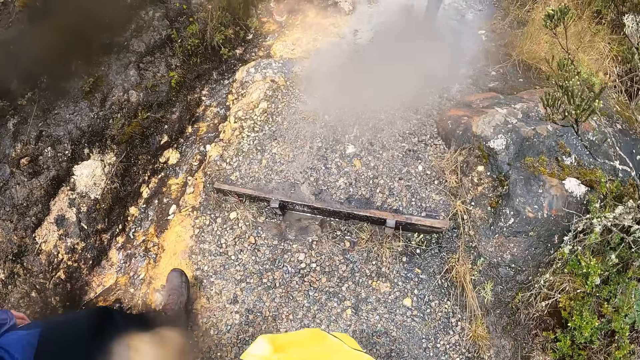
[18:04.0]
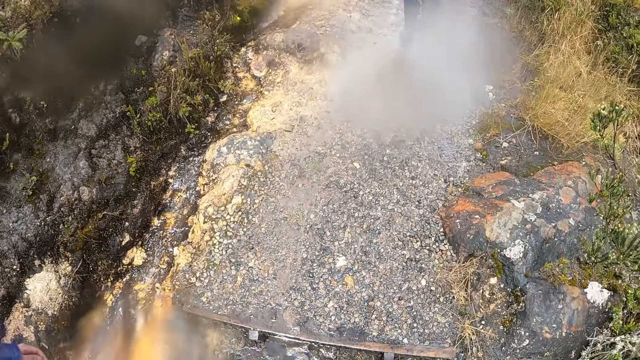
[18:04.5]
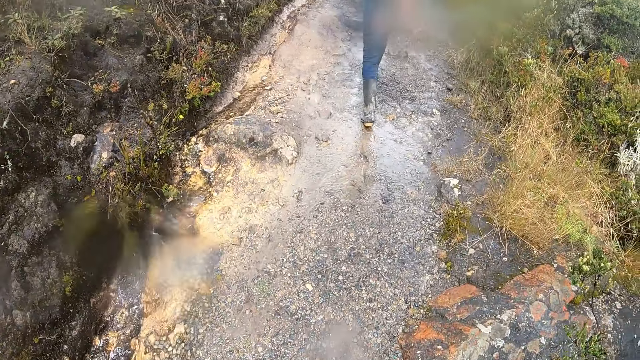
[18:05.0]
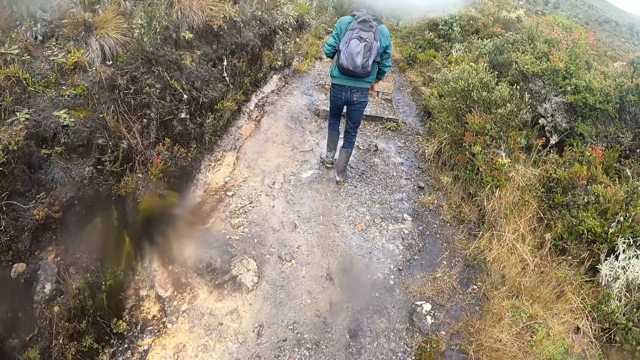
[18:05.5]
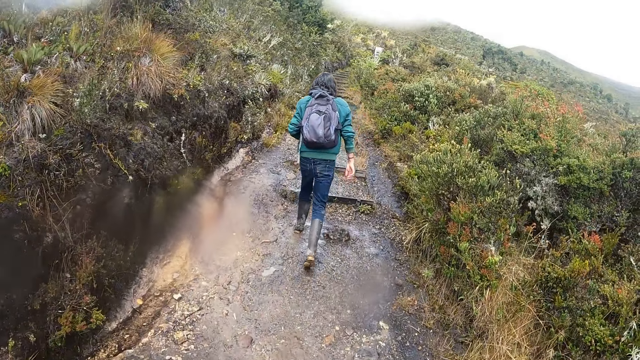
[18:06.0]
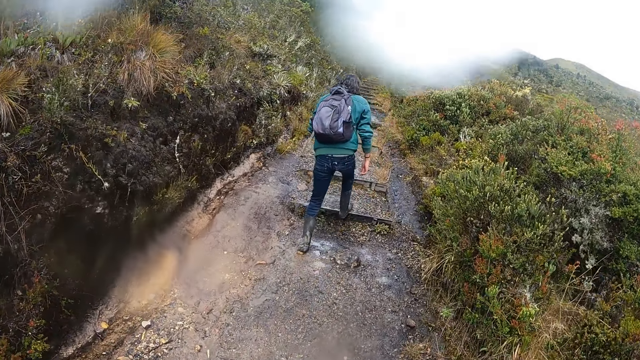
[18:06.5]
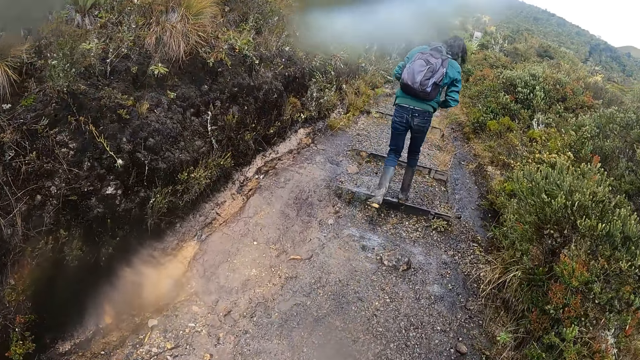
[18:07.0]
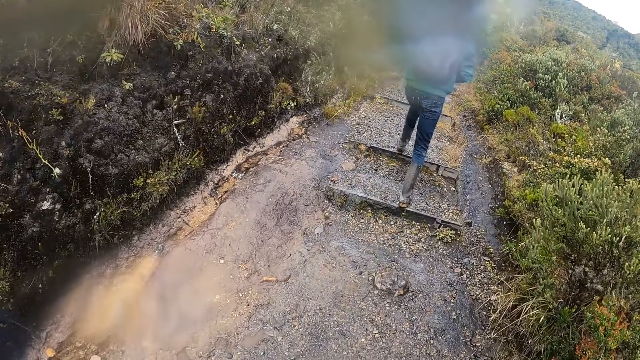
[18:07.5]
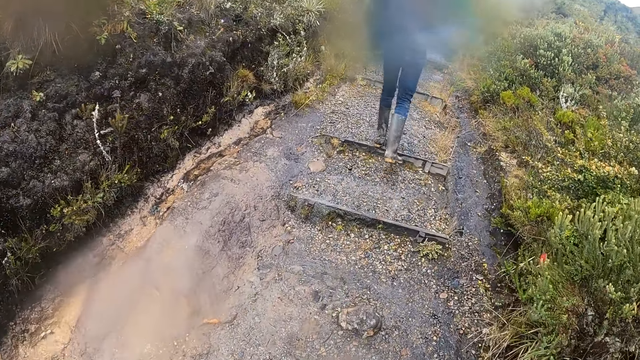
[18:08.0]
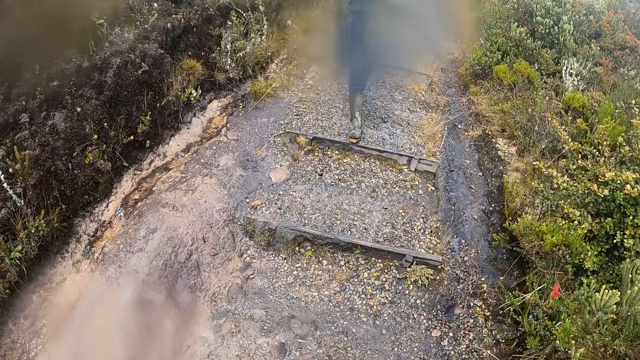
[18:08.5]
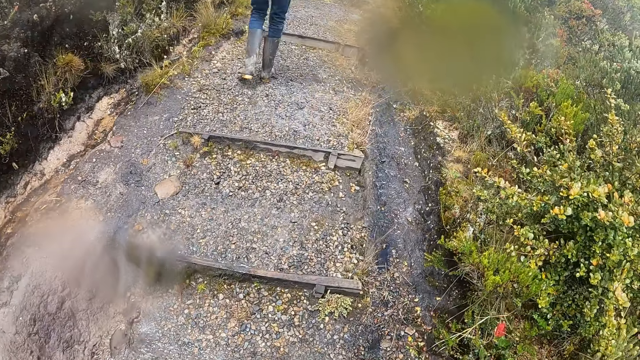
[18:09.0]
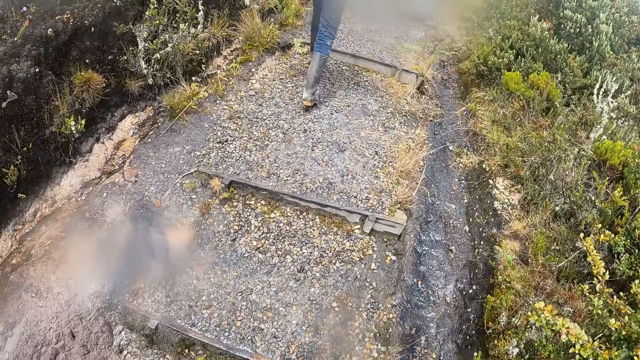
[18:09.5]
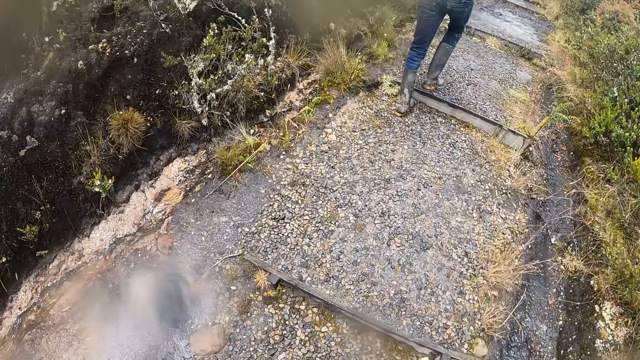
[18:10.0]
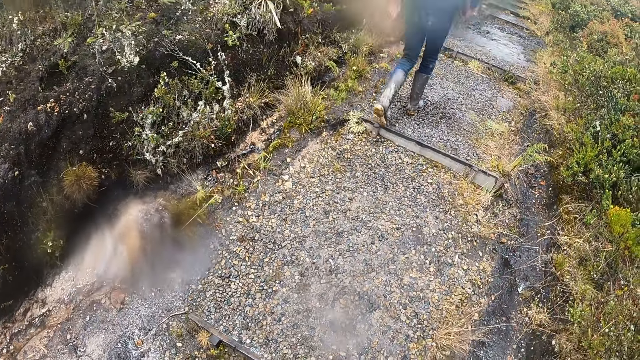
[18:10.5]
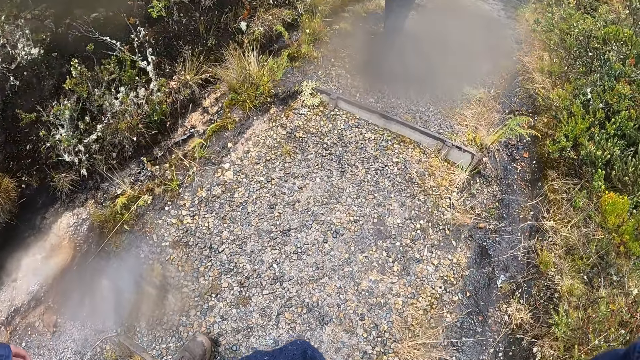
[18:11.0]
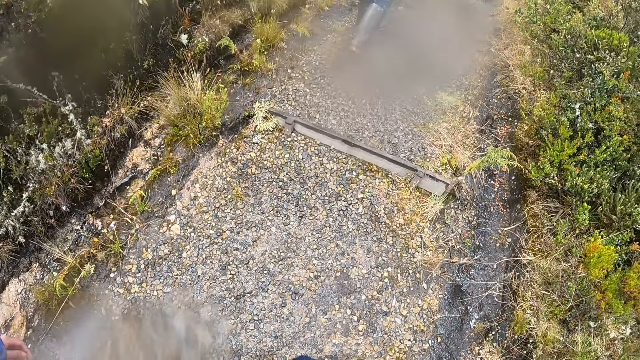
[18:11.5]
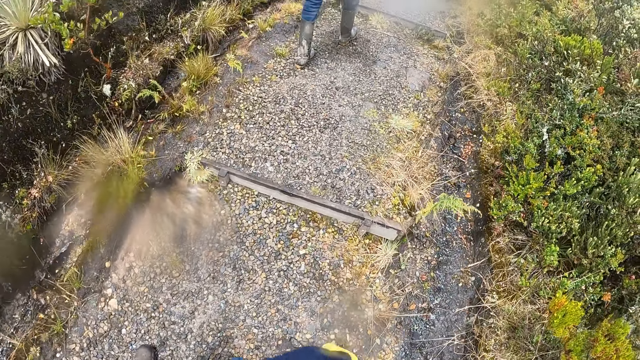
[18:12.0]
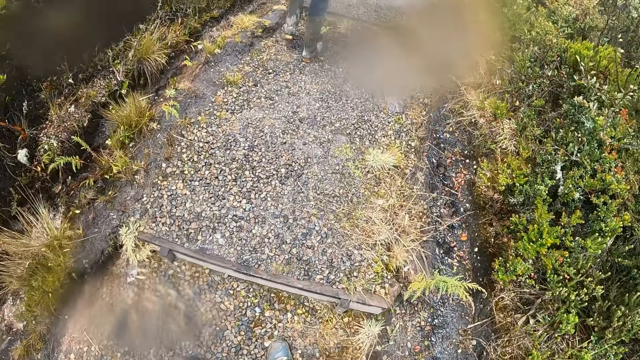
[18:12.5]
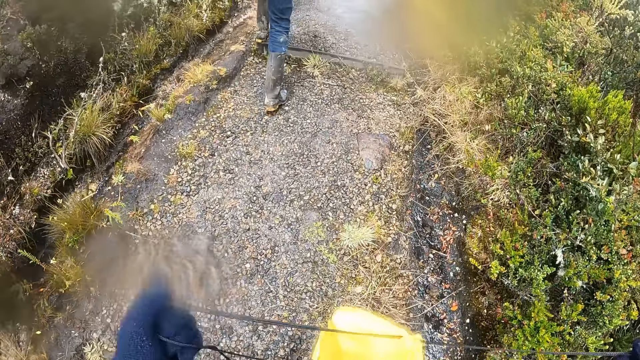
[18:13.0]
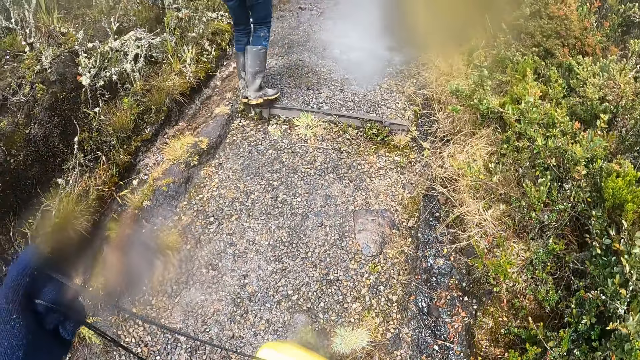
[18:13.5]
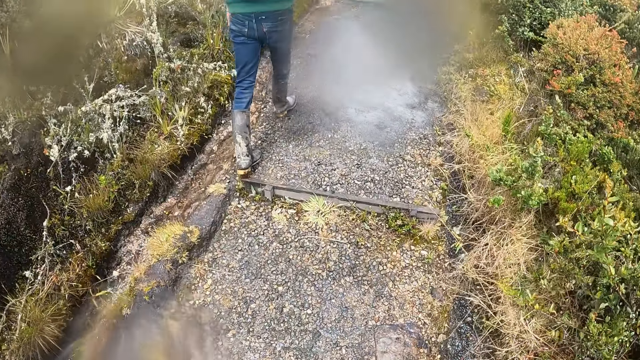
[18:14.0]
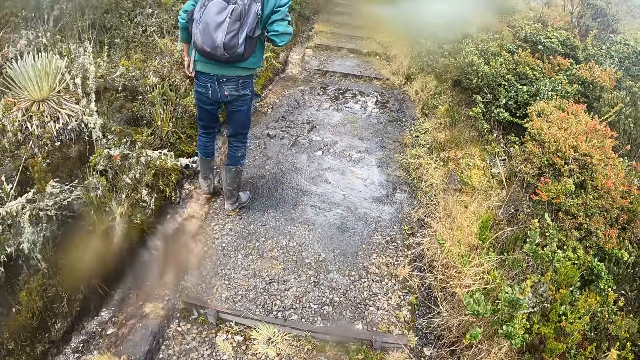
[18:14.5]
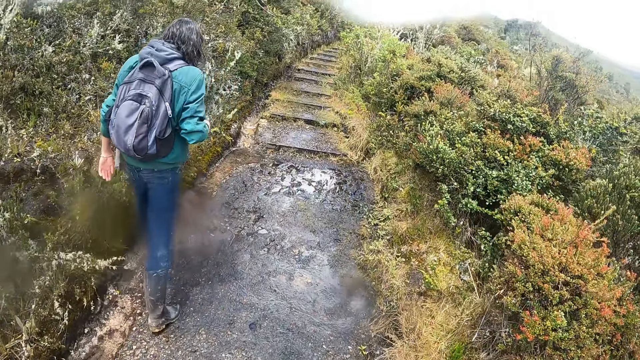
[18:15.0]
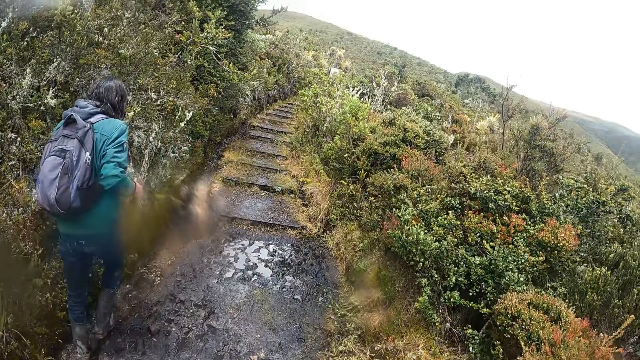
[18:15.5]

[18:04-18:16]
The camera wearer walks along the path. They climb the stairs.

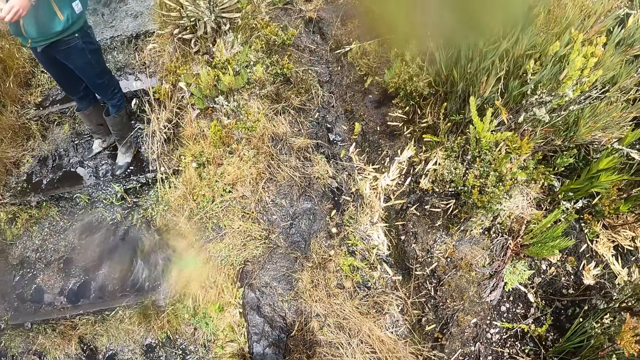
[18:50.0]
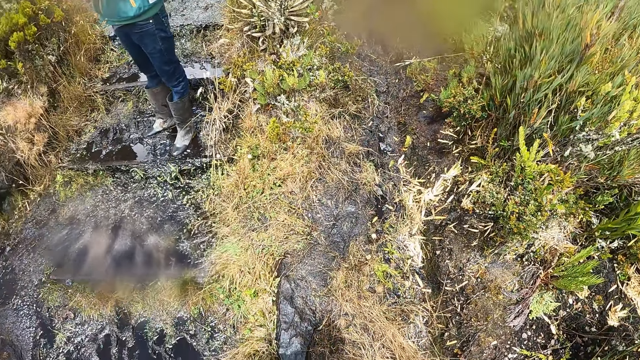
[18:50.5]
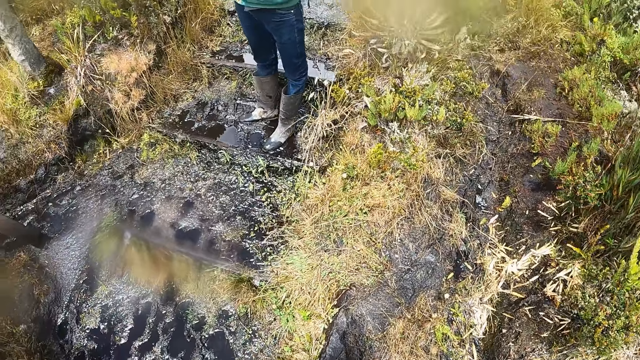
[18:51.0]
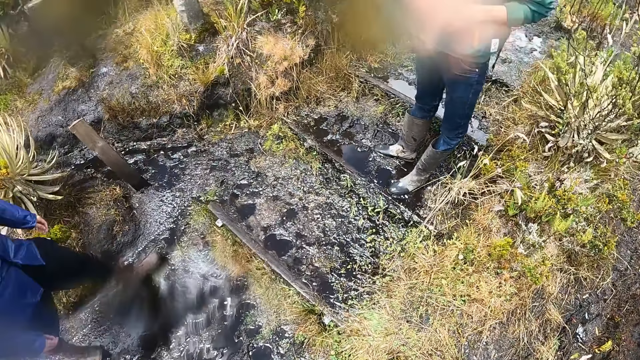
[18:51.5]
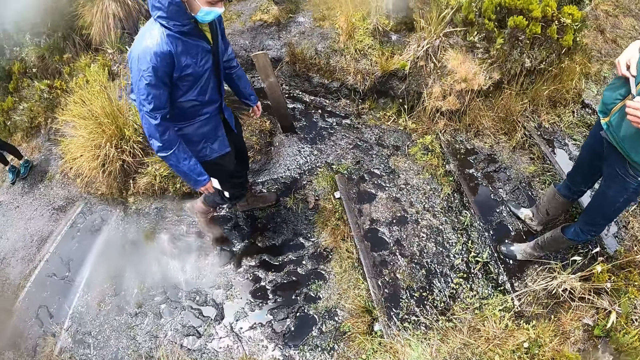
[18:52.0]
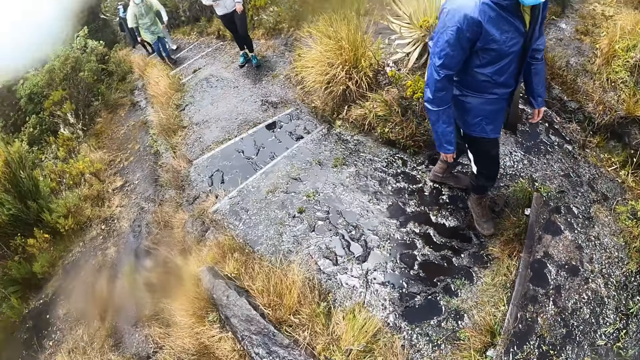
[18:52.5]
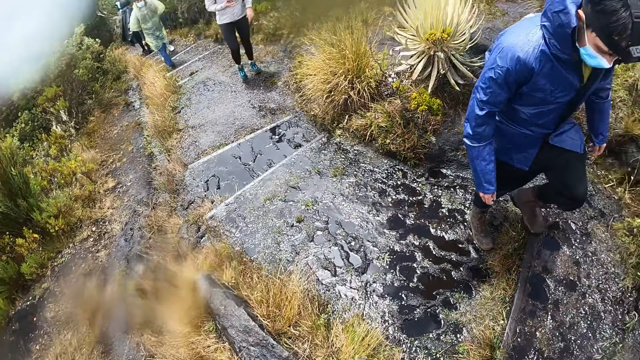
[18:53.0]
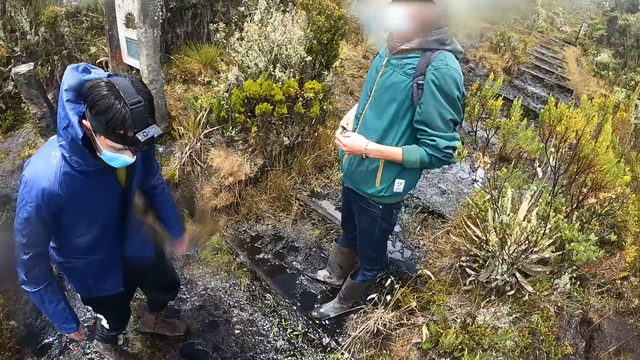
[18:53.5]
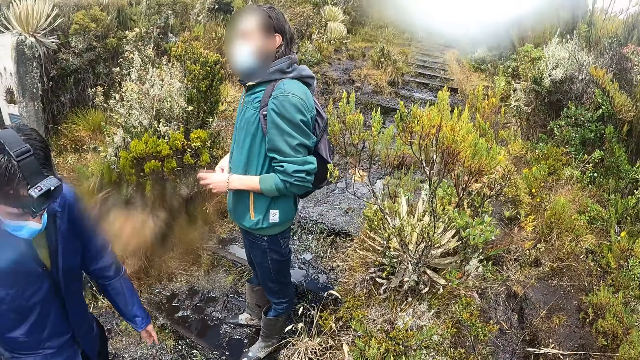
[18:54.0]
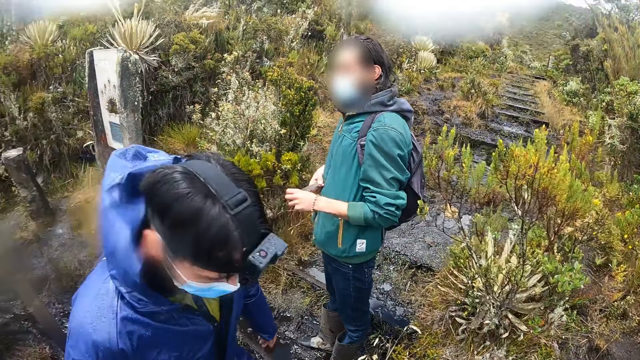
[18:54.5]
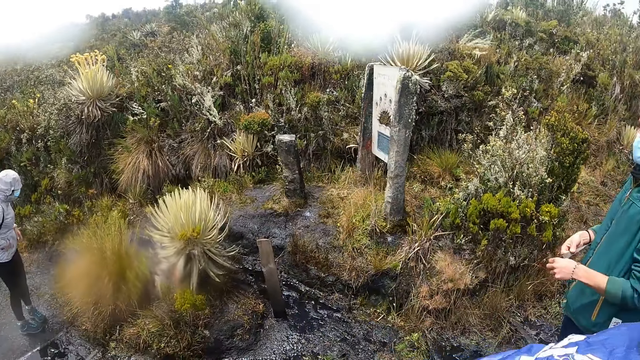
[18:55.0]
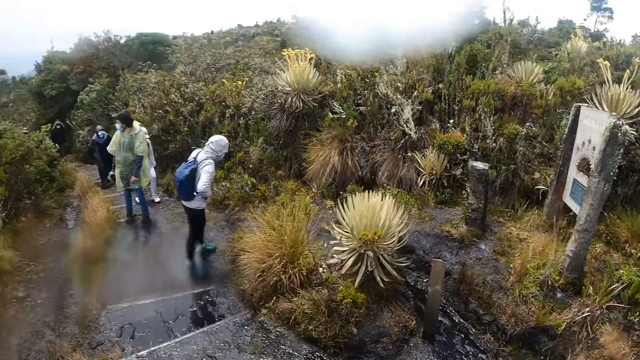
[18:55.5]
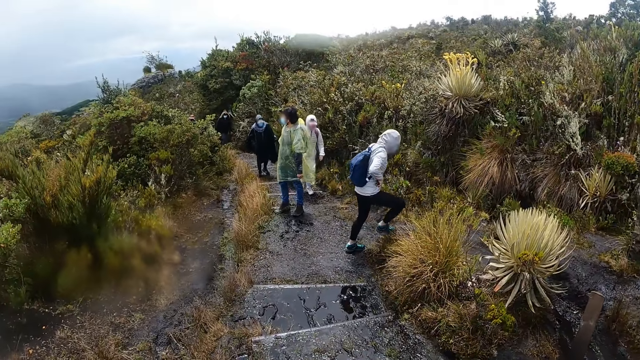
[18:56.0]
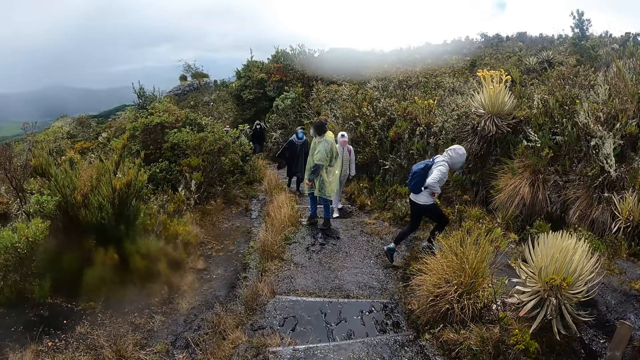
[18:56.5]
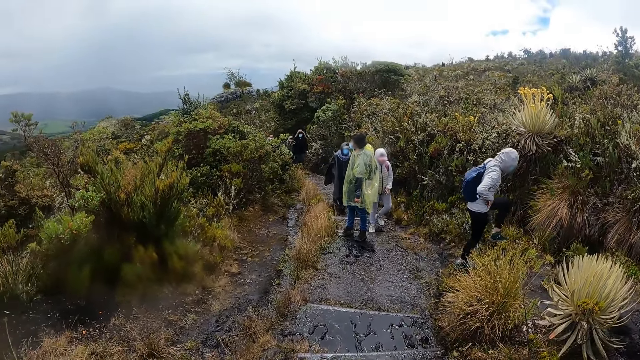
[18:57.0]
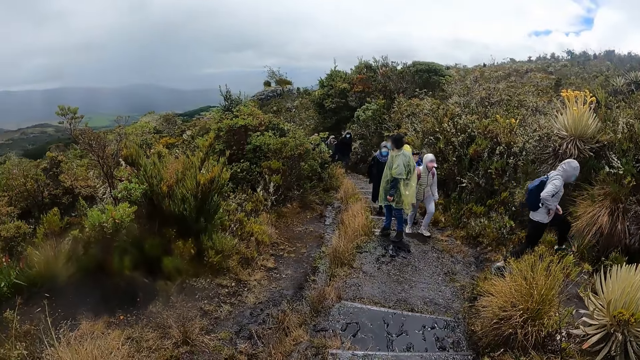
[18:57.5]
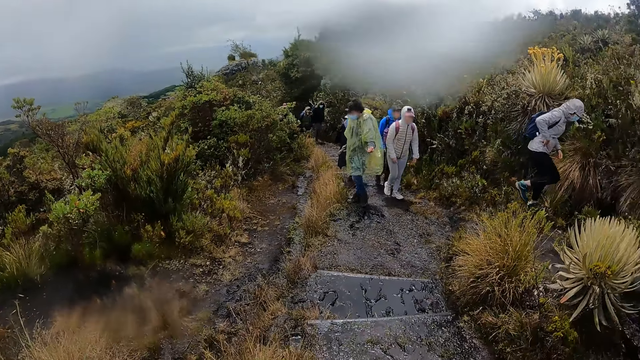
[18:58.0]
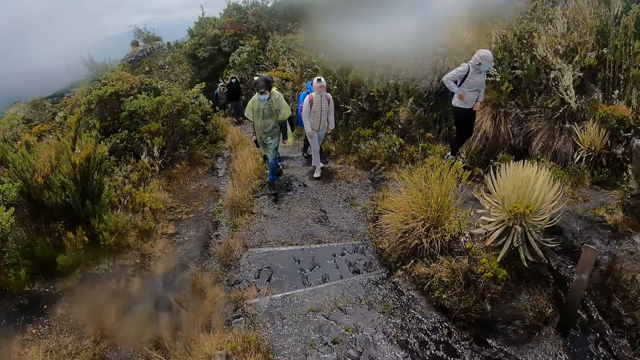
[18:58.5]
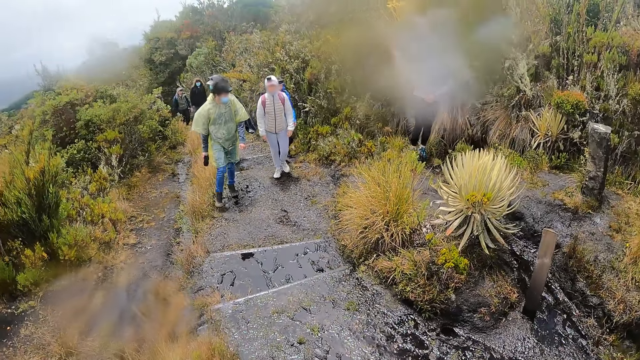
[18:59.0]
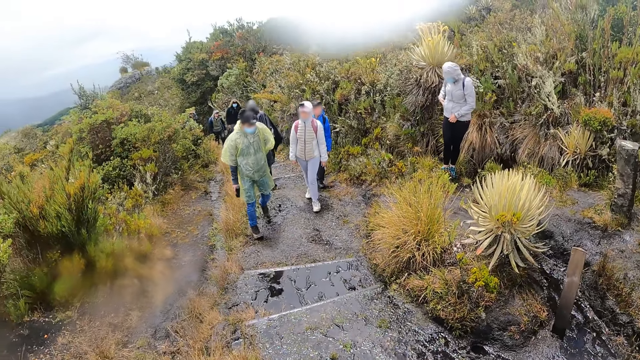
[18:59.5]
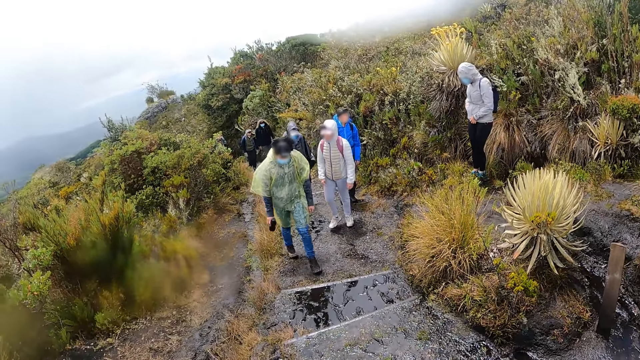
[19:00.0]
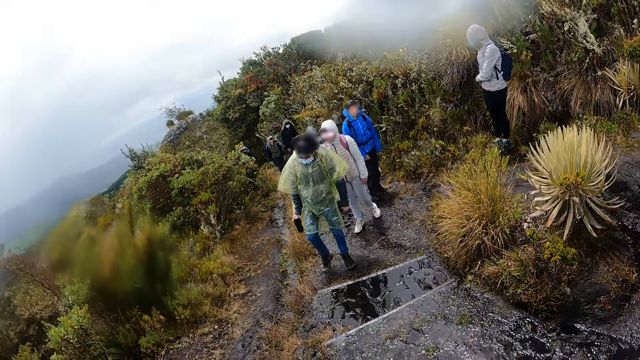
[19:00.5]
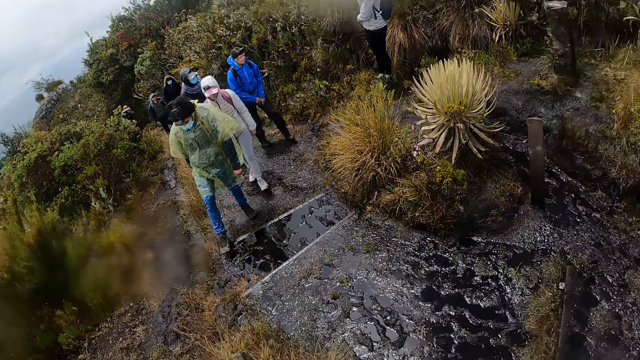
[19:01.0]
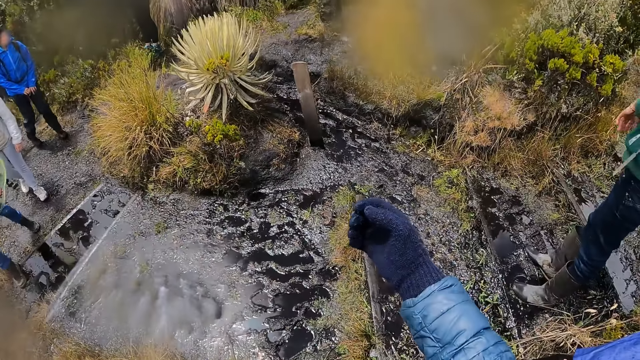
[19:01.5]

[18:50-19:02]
The camera wearer looks around.
